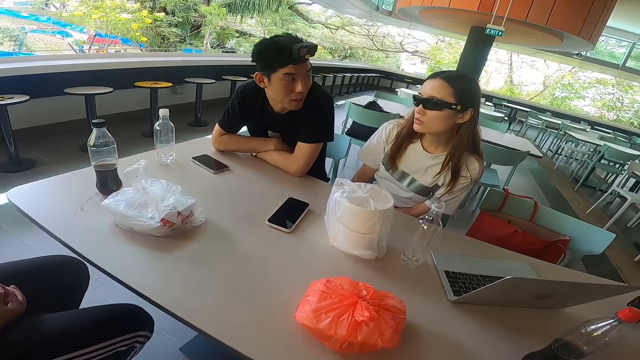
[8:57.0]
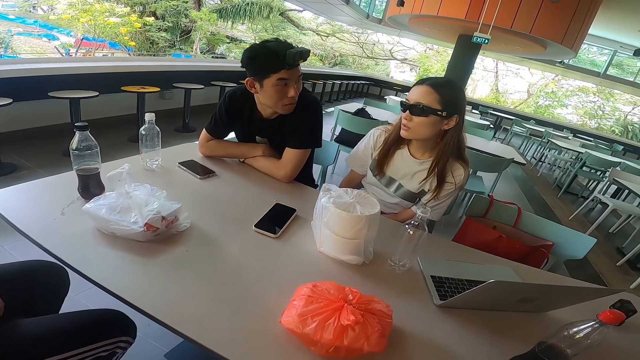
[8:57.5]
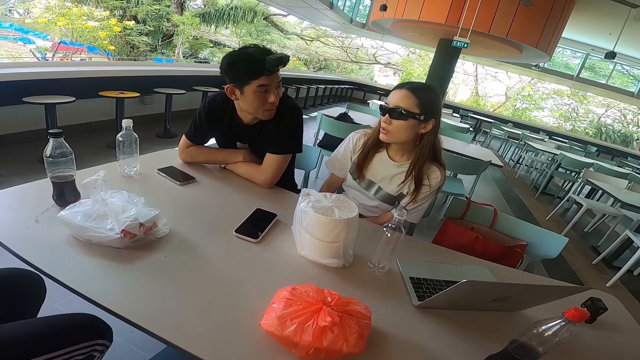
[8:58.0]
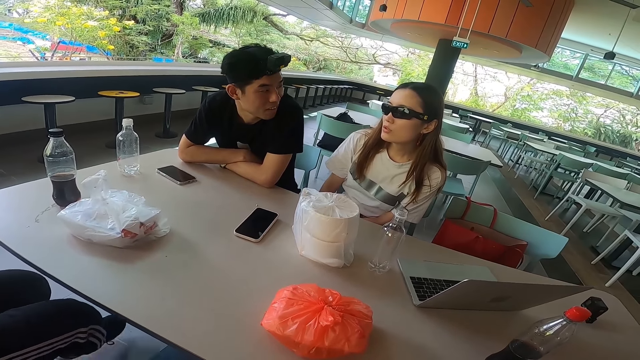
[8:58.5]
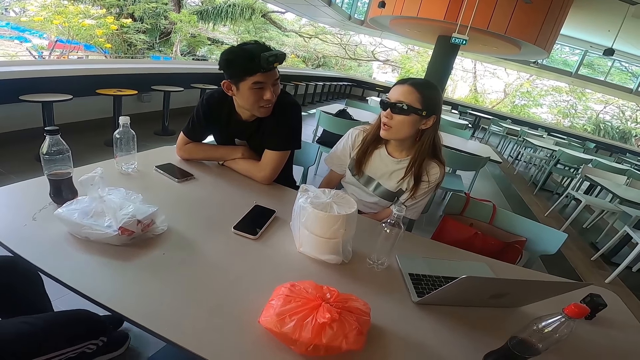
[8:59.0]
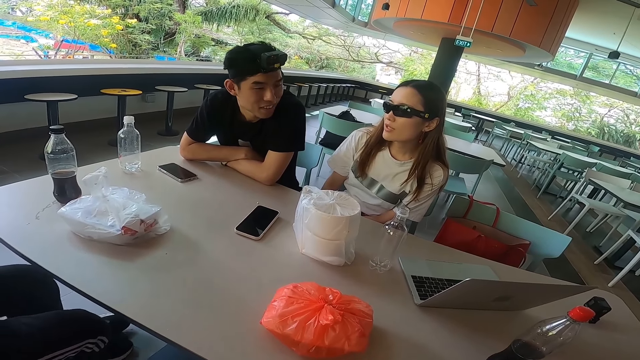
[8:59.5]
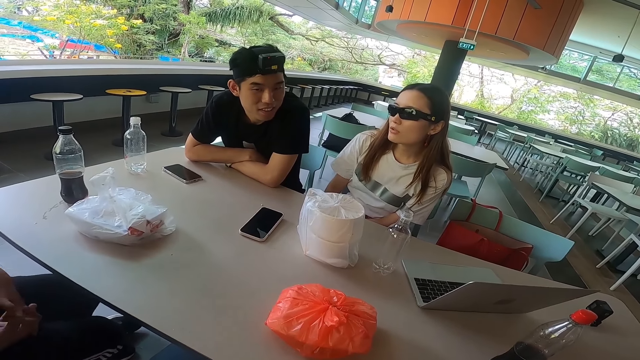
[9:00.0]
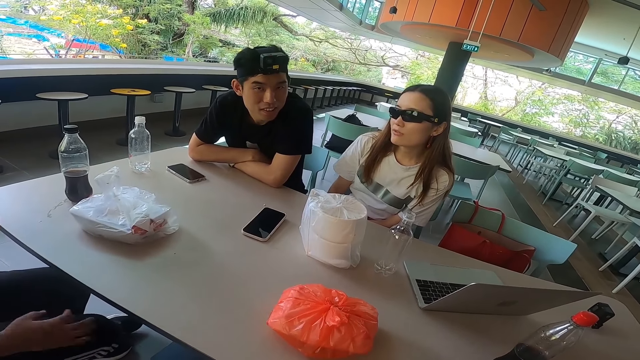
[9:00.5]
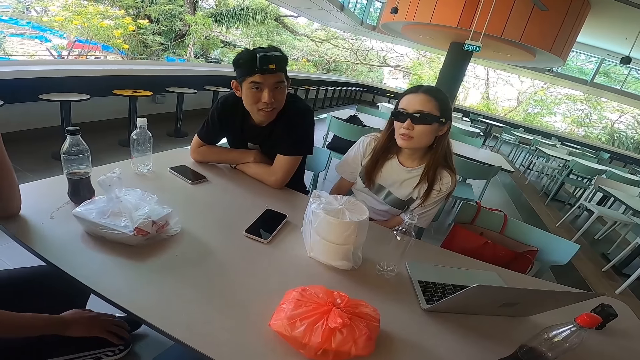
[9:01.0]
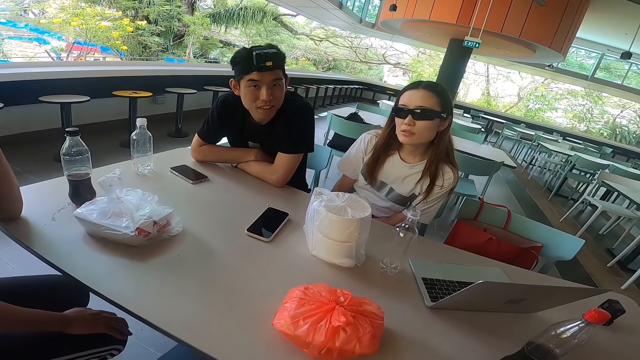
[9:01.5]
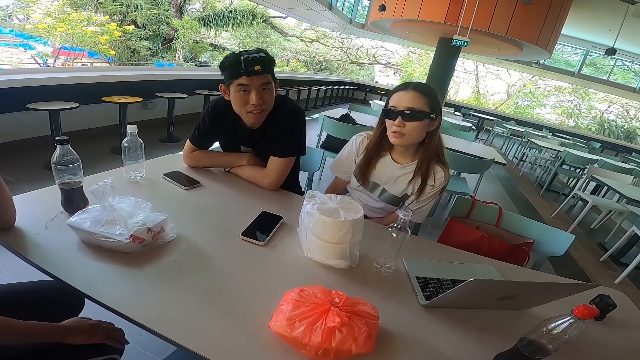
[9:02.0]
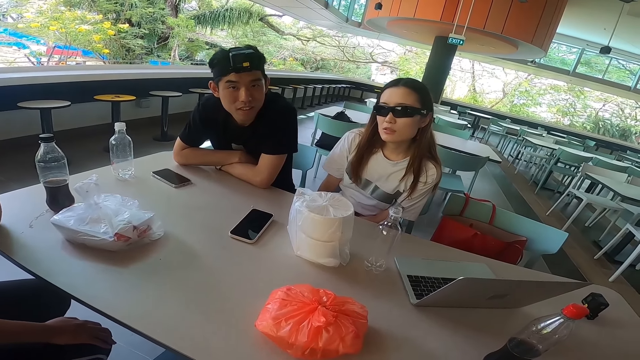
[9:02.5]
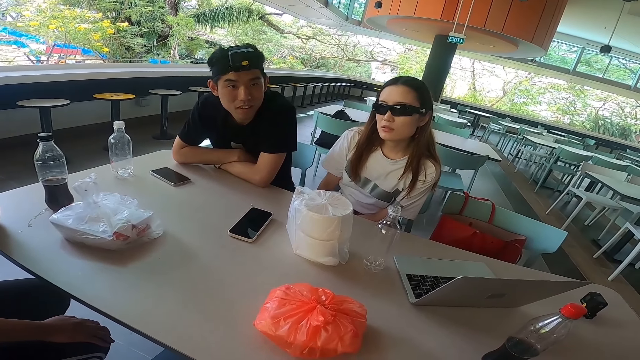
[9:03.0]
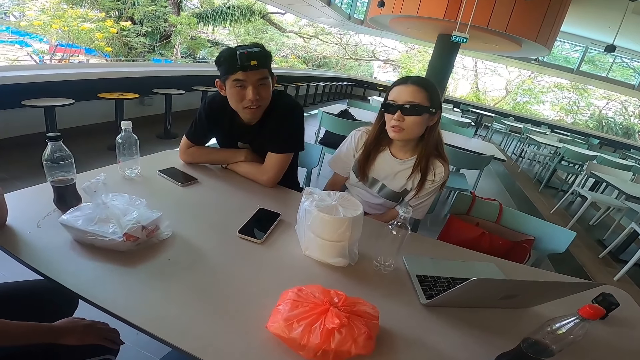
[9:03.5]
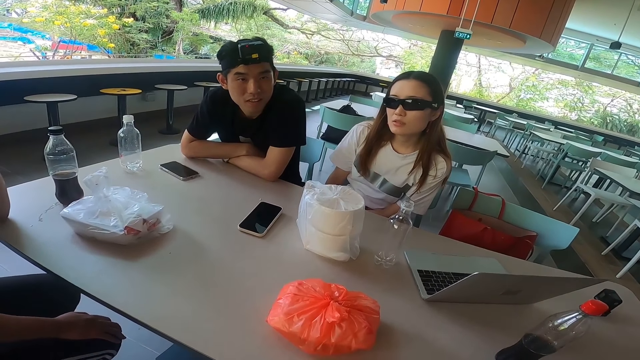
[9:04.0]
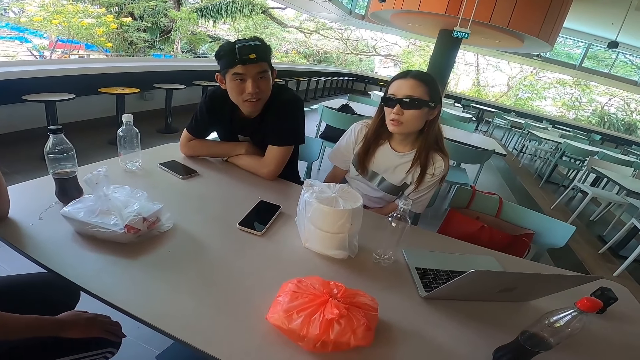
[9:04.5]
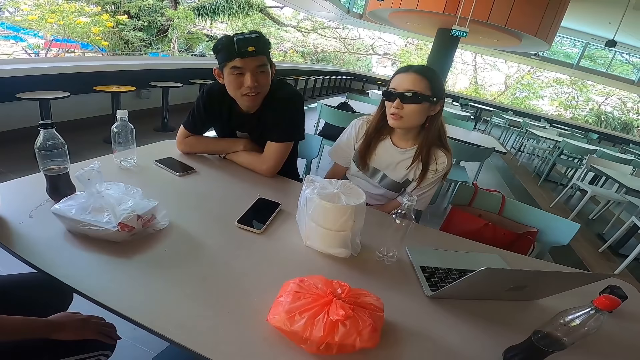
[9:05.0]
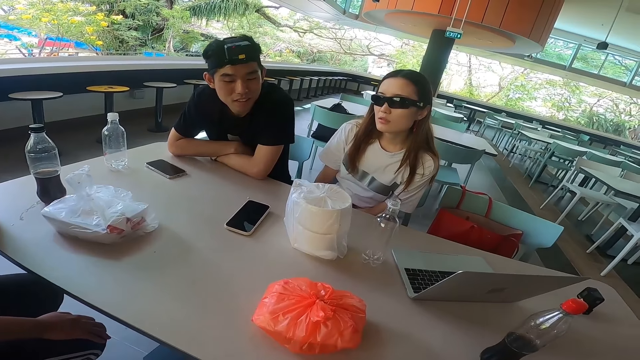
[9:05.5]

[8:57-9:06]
A man stares at a lady. The camera wearer stares at the man.

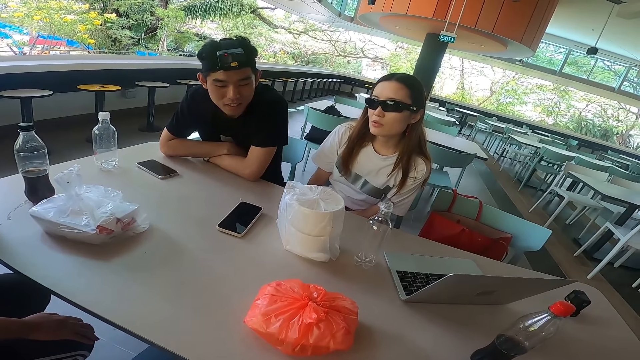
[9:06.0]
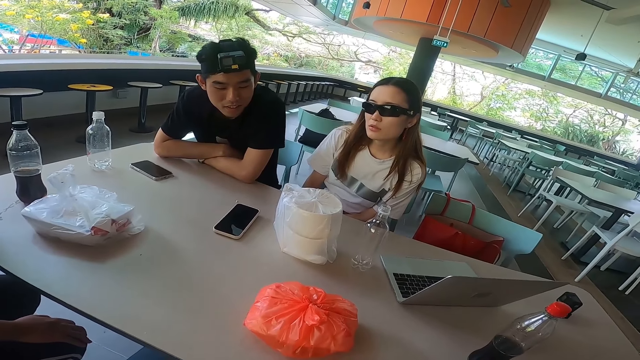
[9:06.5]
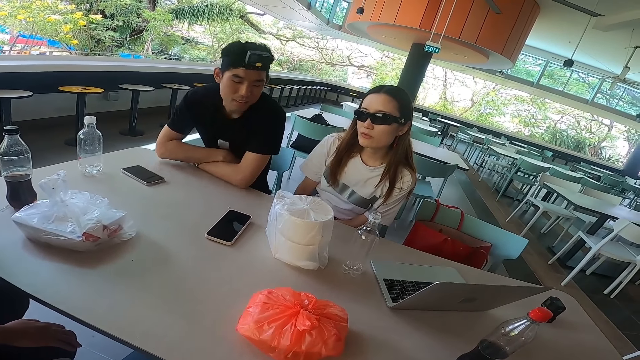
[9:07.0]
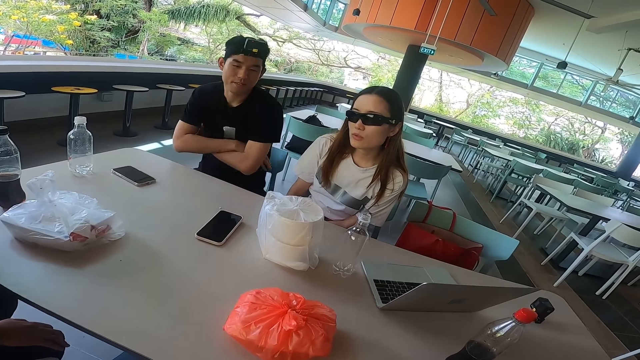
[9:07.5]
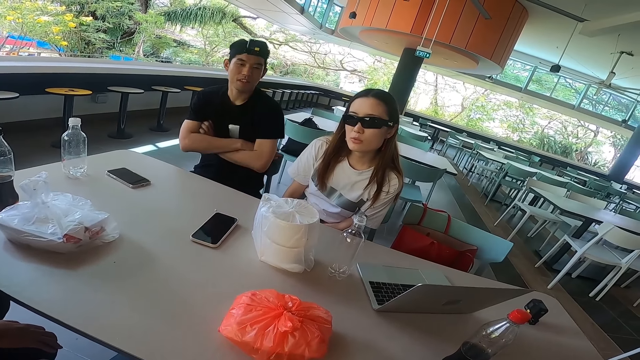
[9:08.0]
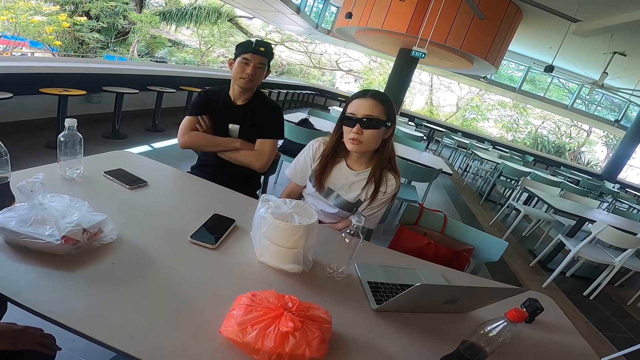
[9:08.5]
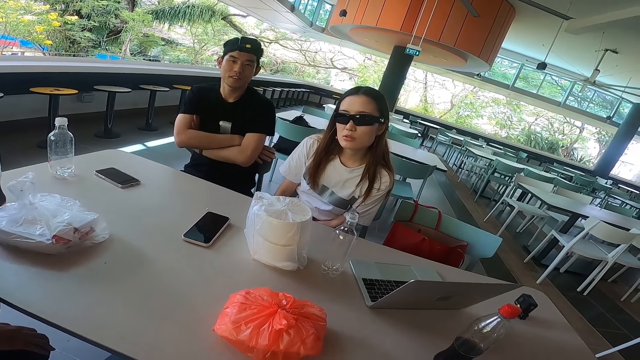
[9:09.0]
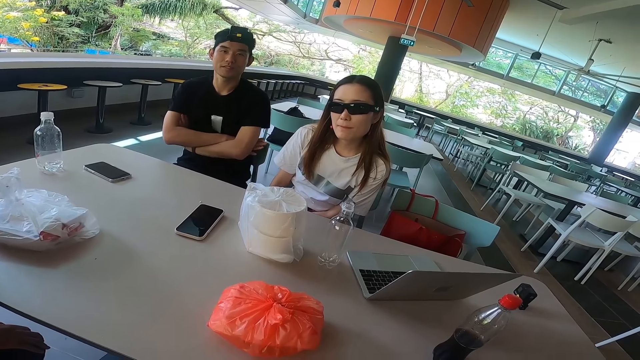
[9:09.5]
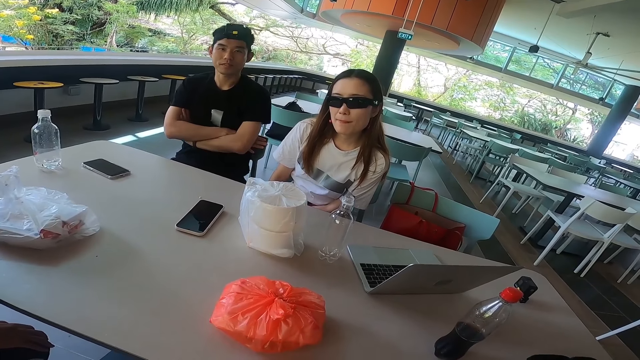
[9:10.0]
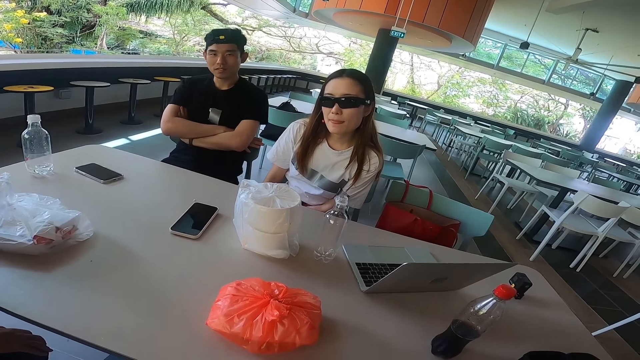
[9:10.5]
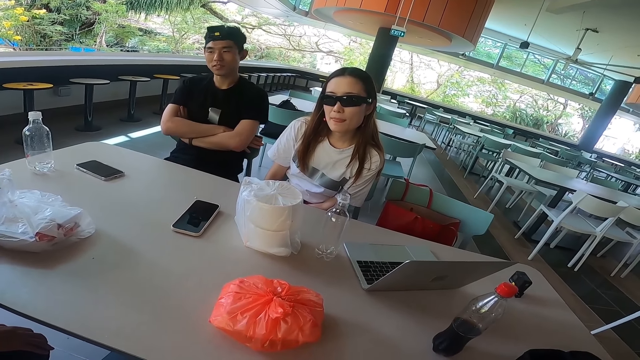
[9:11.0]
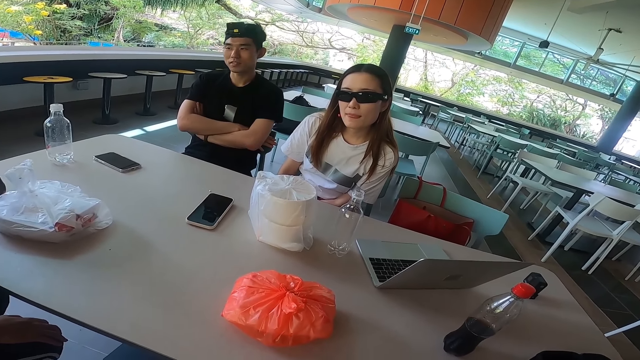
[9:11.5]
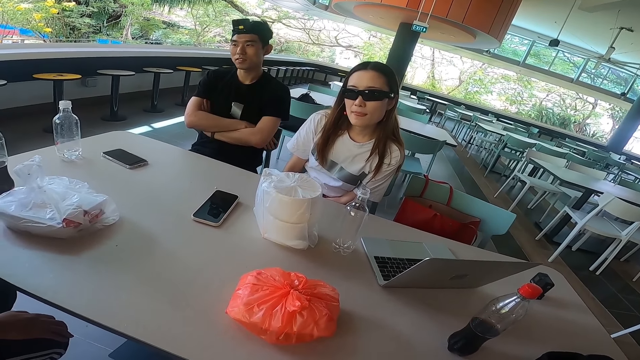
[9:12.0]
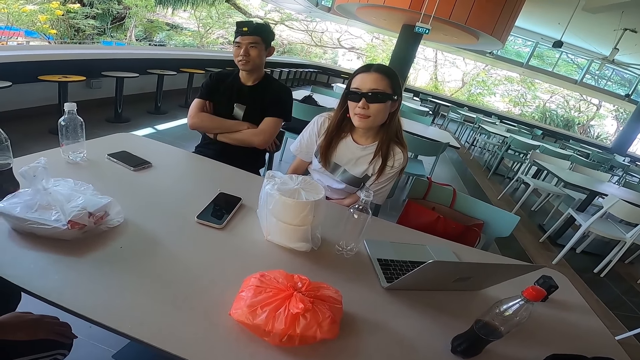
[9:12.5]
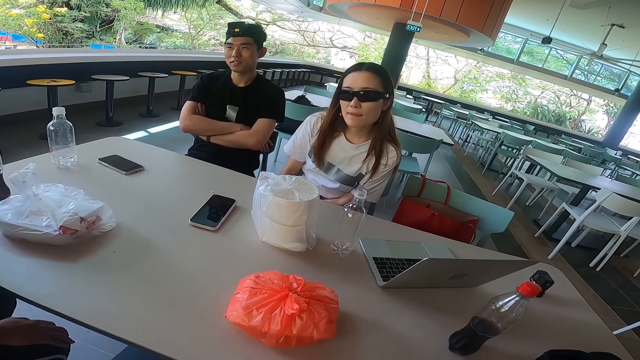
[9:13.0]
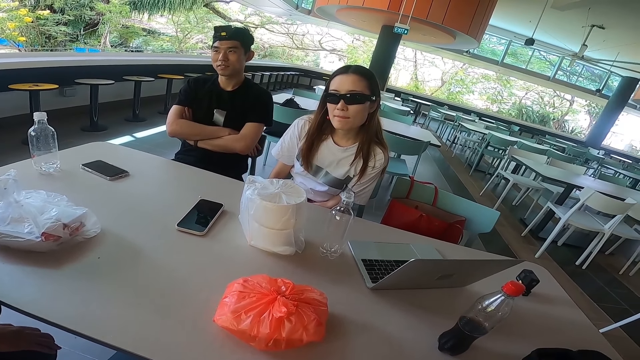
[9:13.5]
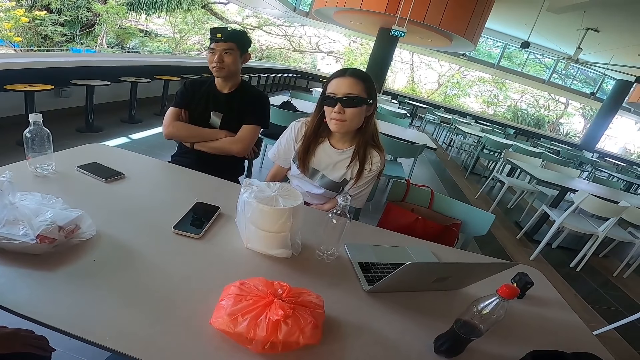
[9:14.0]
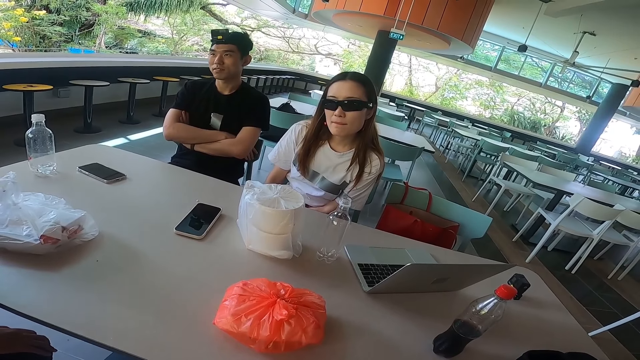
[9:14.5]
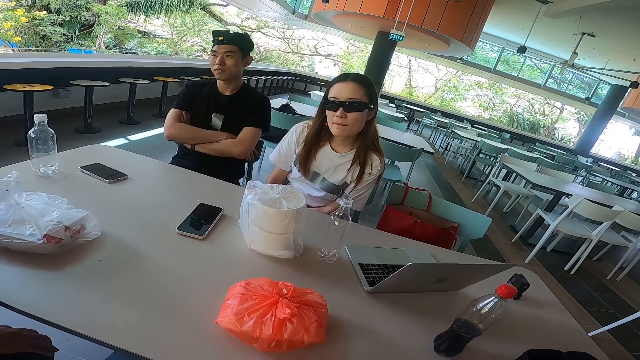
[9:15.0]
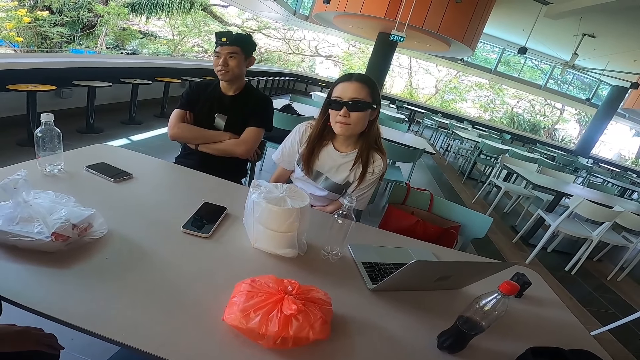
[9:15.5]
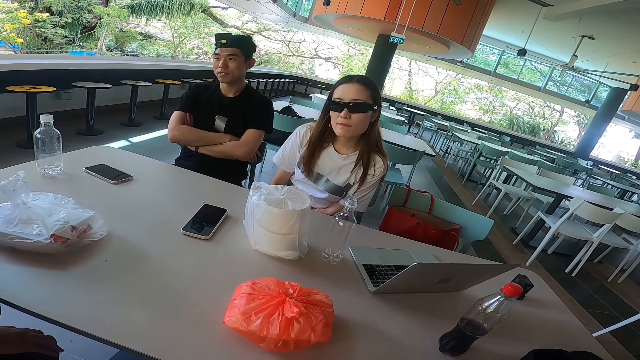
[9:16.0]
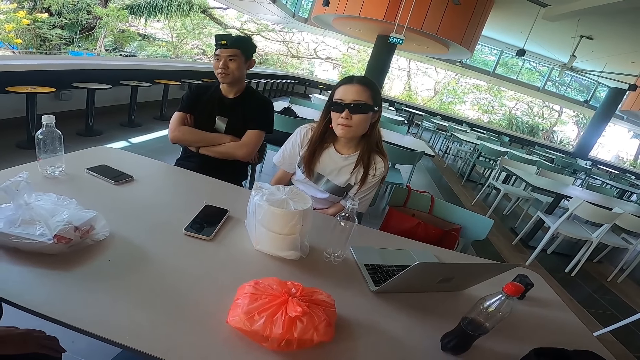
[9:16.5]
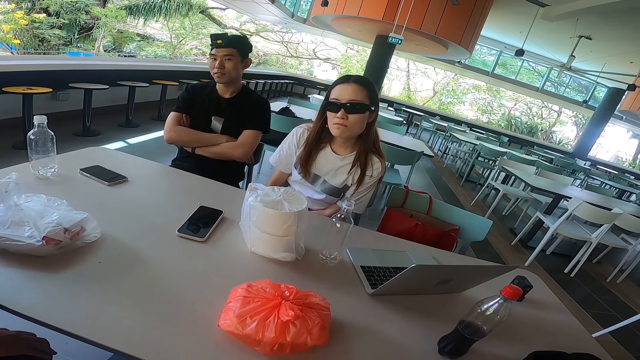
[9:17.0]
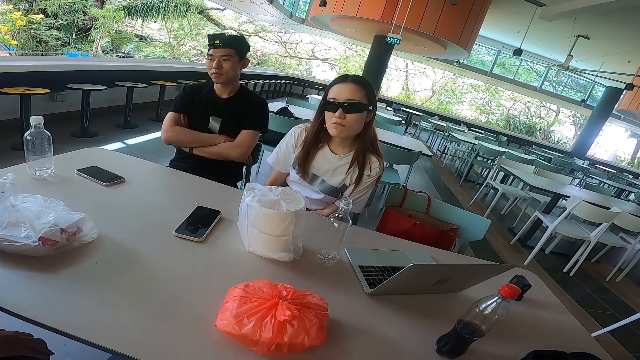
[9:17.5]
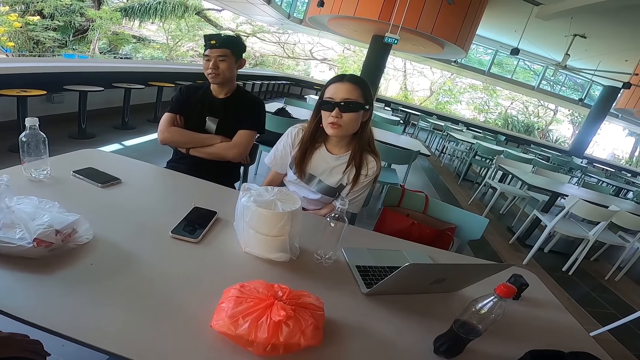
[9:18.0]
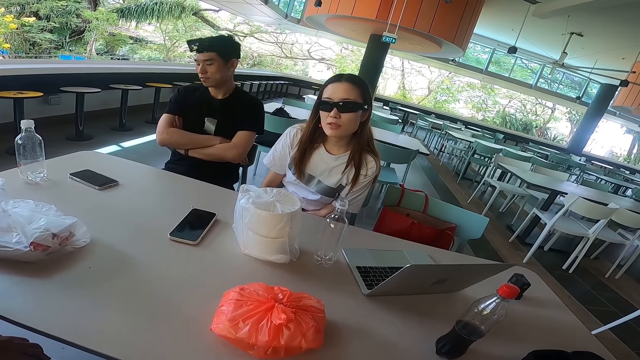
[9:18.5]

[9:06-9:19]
A man unleans from the table and swings both hands. The camera wearer stares at a lady. They stare at the lady again.
